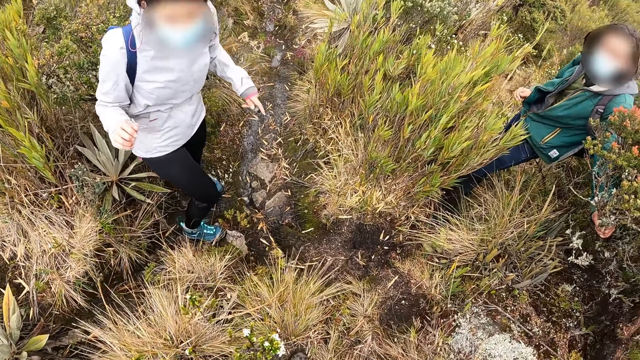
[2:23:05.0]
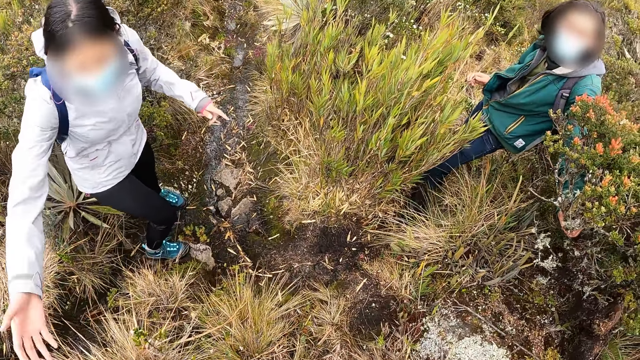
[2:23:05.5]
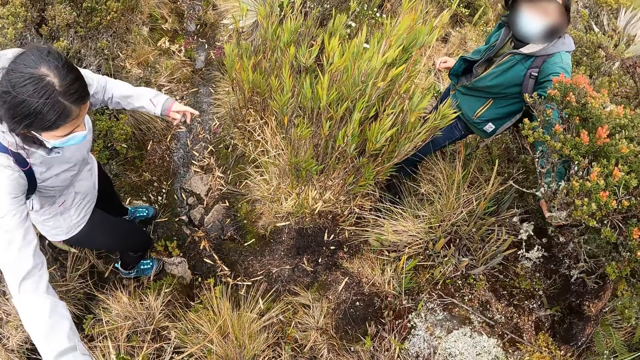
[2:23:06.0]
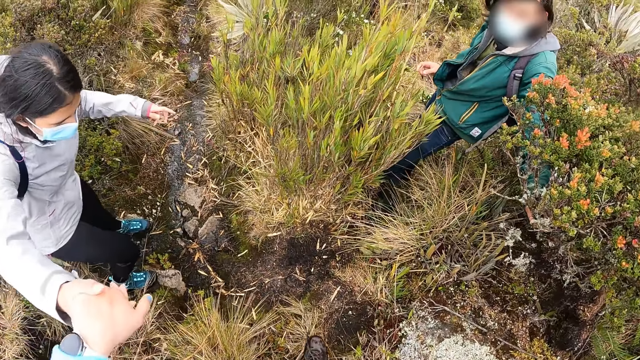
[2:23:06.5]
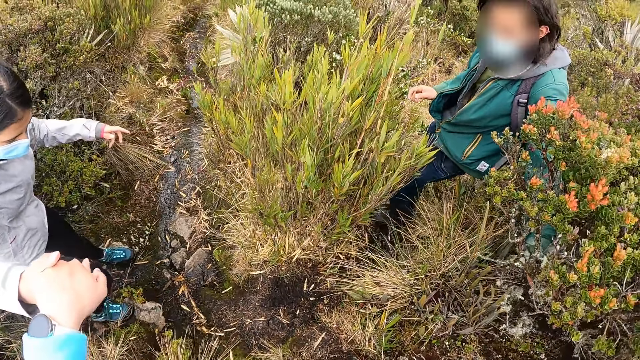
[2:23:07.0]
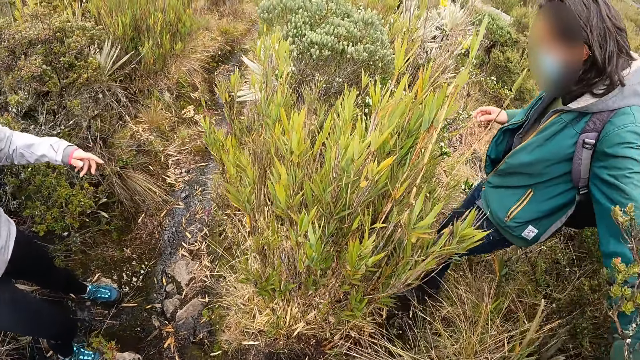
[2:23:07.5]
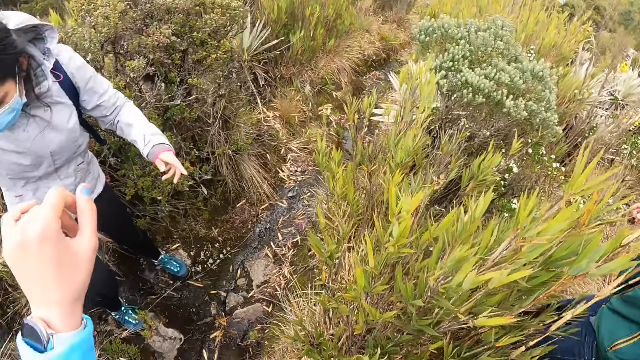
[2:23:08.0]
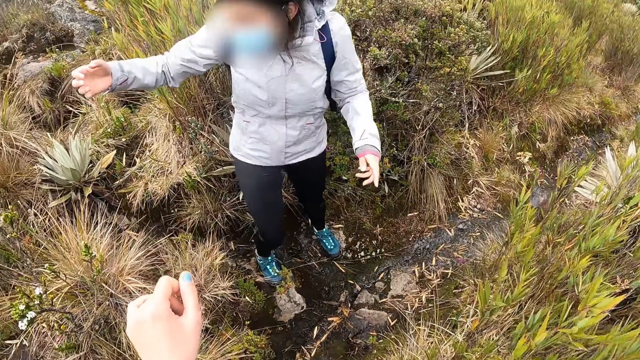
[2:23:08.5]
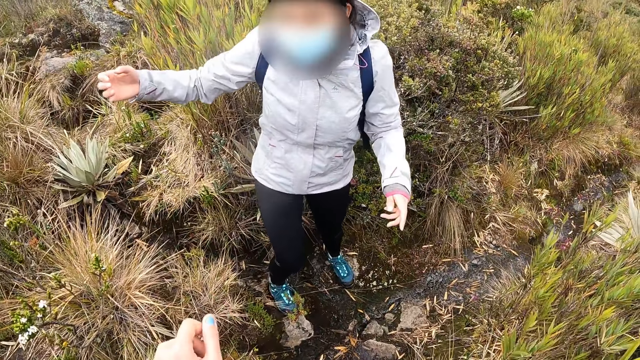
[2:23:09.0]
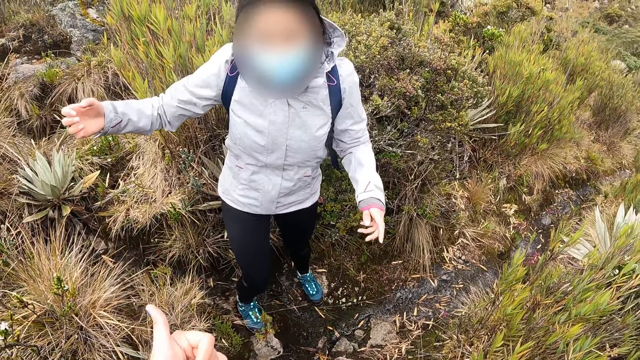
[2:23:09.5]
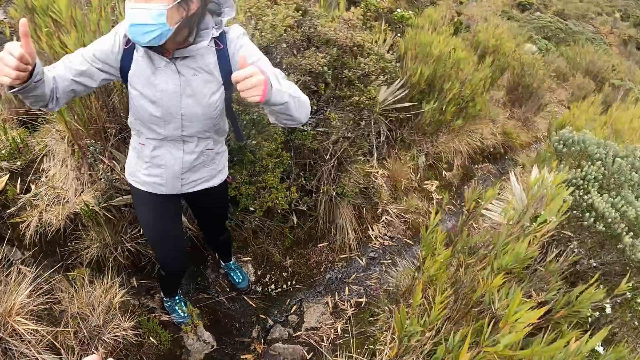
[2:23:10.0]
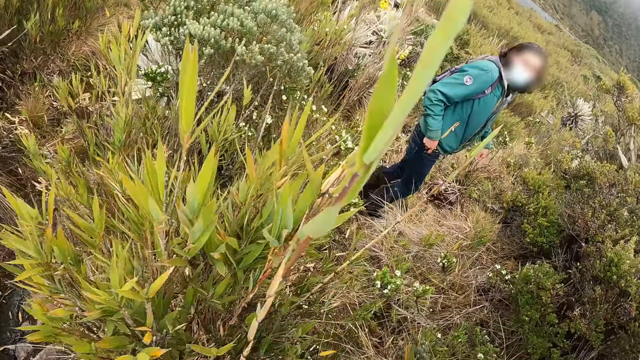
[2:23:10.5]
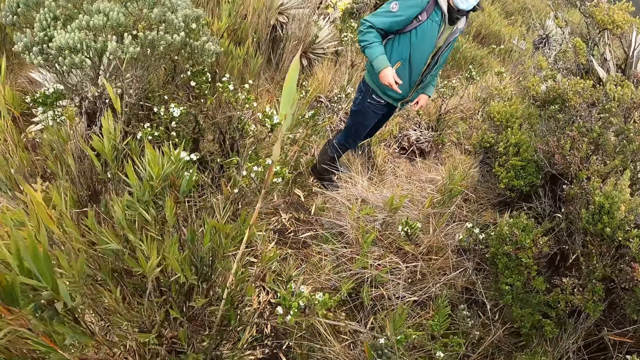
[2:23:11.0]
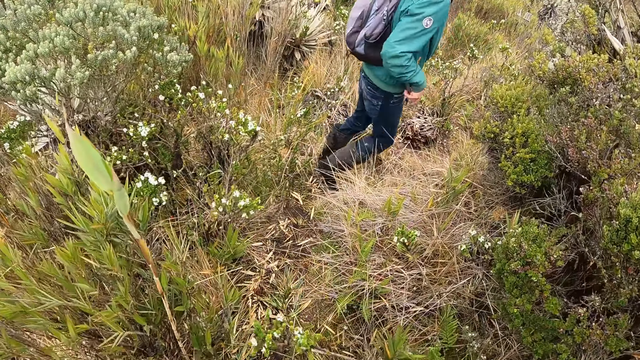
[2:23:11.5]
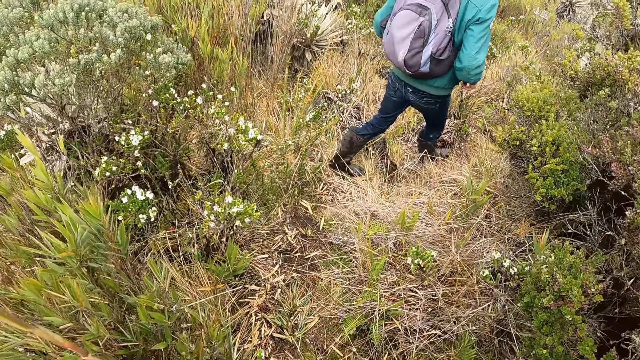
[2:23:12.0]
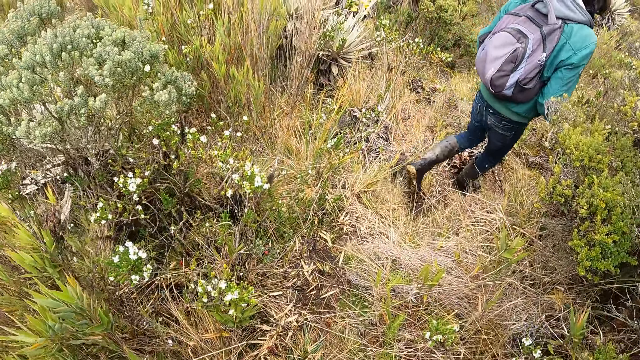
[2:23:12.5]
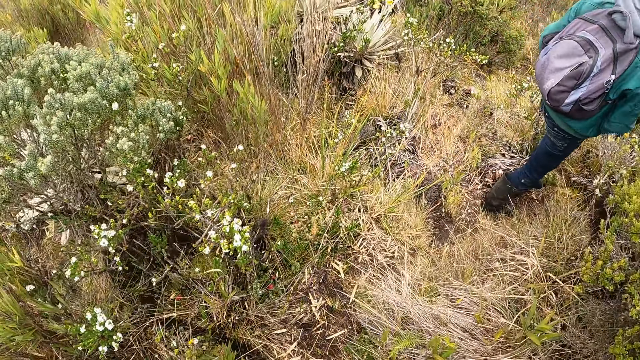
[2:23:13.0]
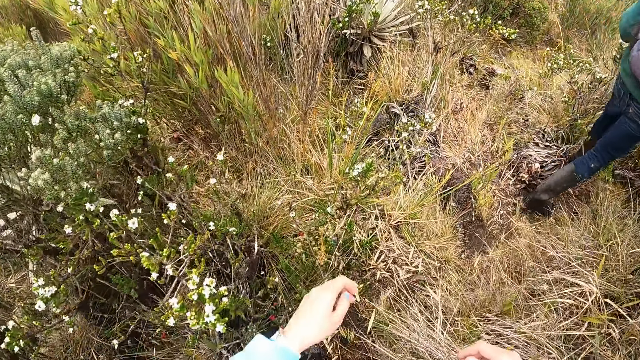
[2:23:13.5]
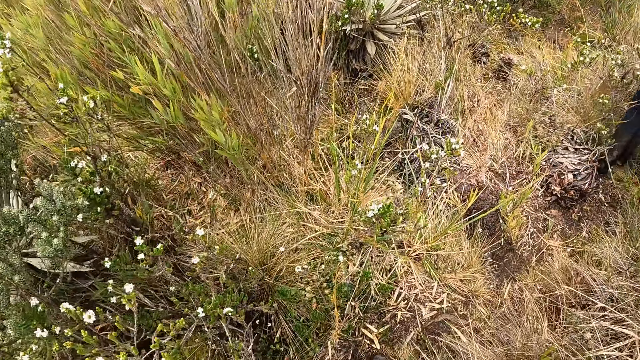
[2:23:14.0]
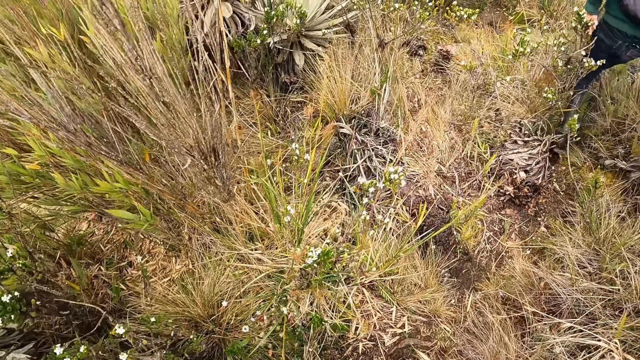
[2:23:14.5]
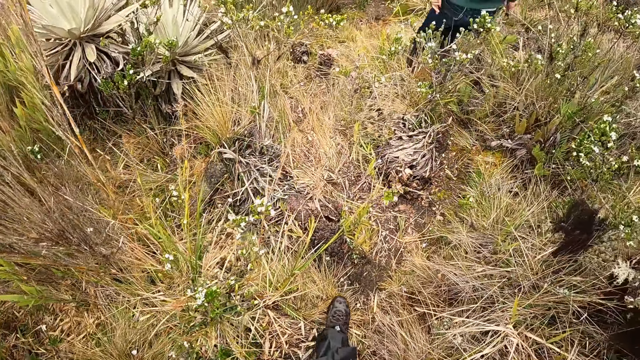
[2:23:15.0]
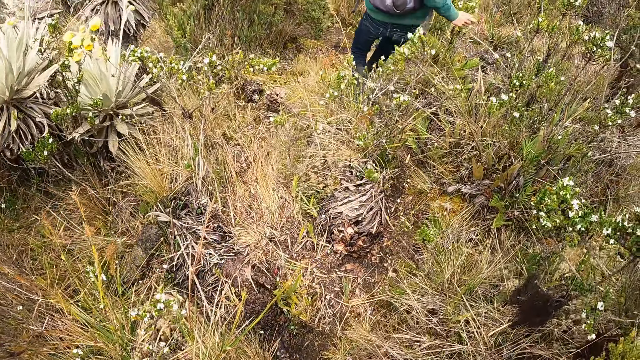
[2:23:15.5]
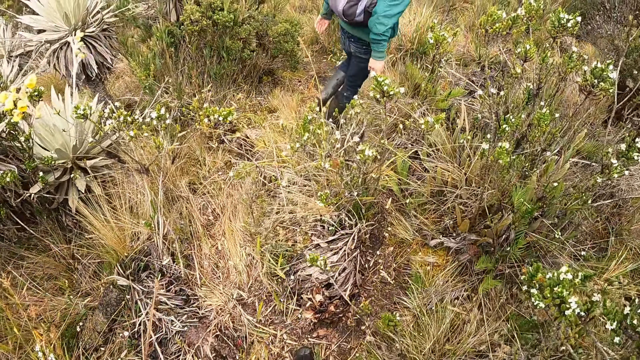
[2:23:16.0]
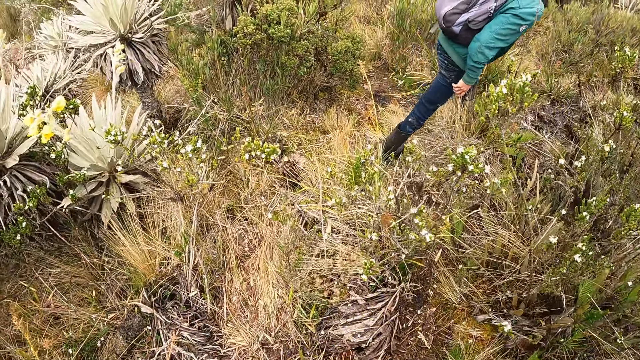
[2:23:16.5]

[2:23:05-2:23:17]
The woman holds the camera wearer with her left hand. The camera wearer jumps over. They look around the field. The woman lifts her hands. The camera wearer looks around the field. They walk on the field.

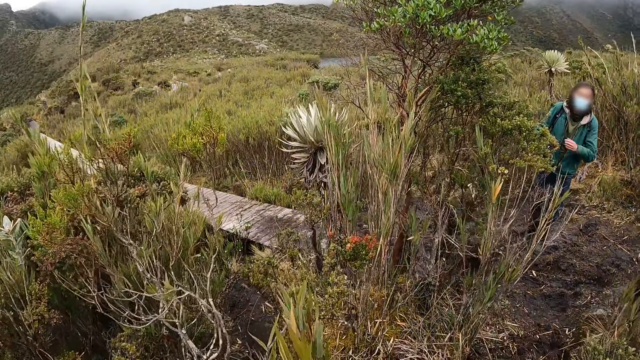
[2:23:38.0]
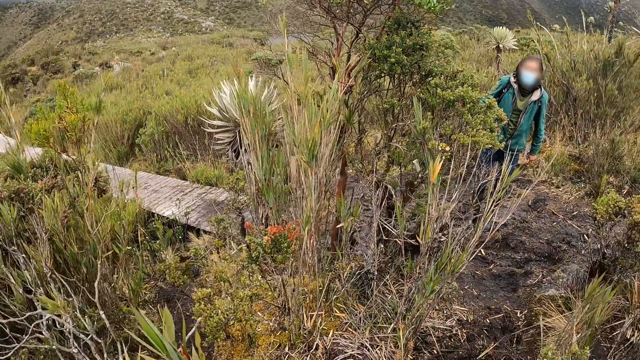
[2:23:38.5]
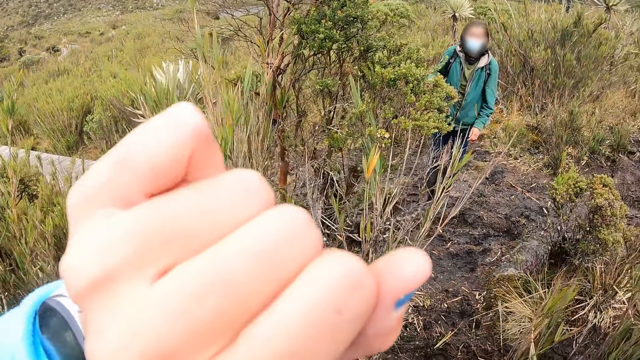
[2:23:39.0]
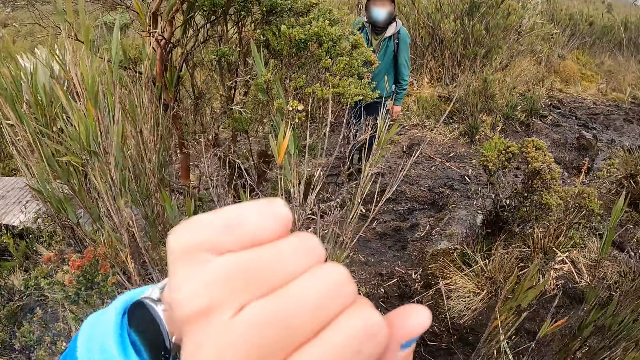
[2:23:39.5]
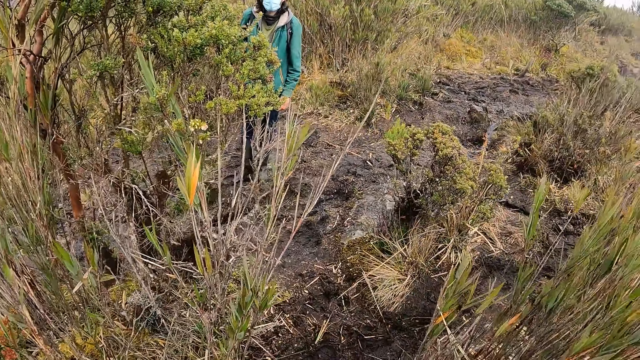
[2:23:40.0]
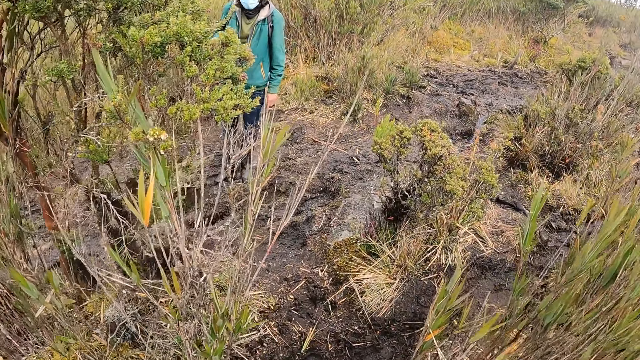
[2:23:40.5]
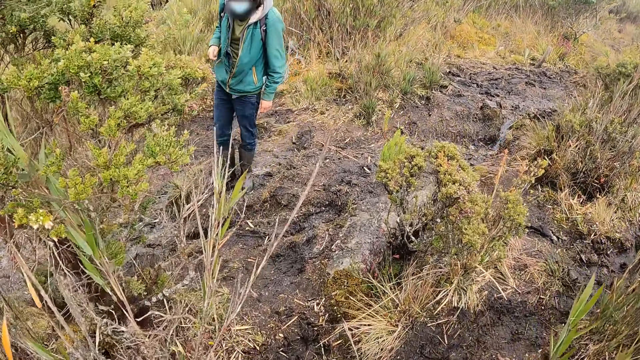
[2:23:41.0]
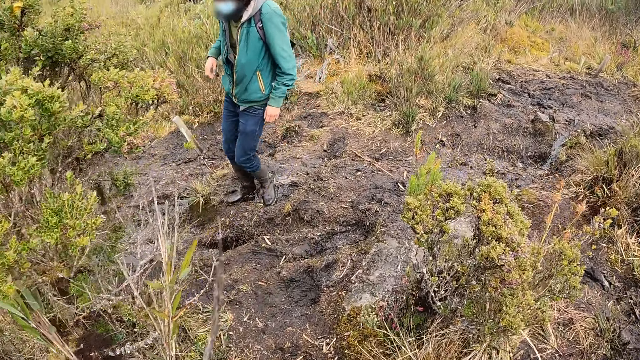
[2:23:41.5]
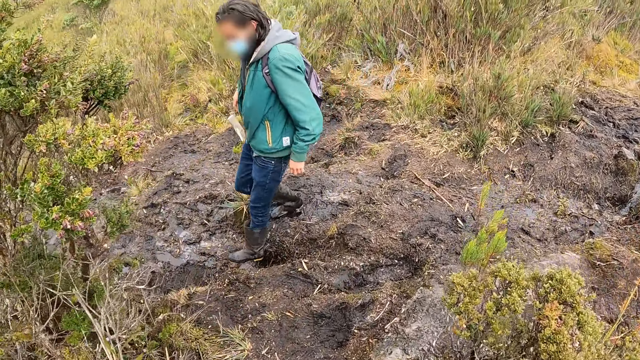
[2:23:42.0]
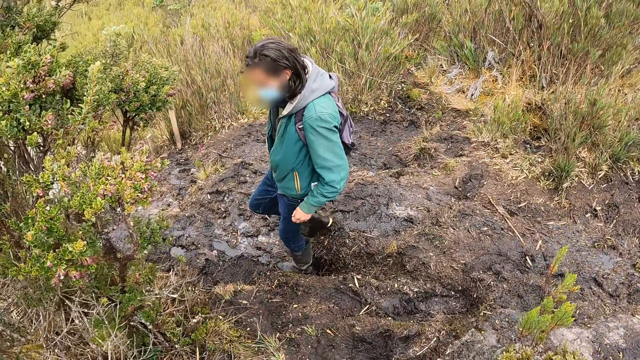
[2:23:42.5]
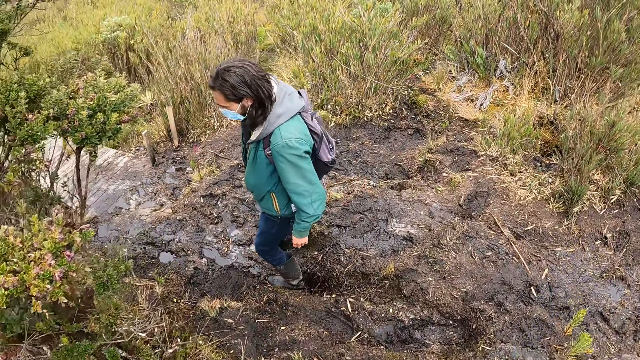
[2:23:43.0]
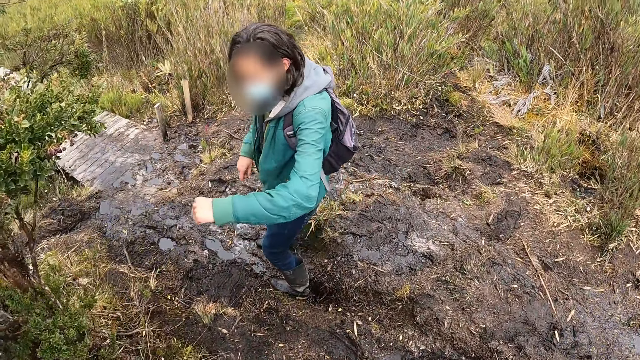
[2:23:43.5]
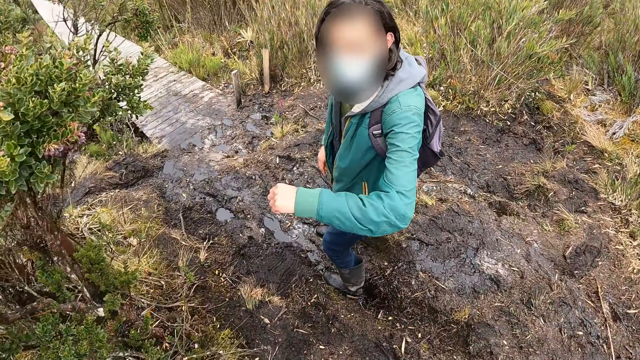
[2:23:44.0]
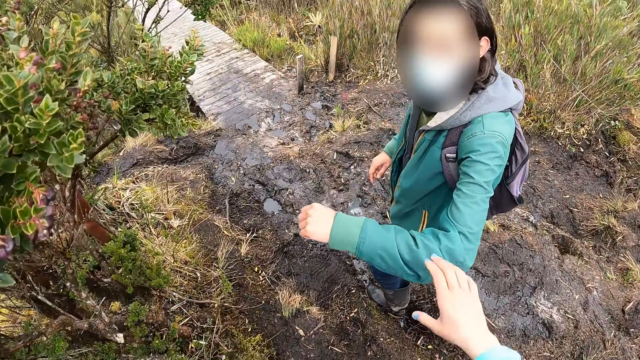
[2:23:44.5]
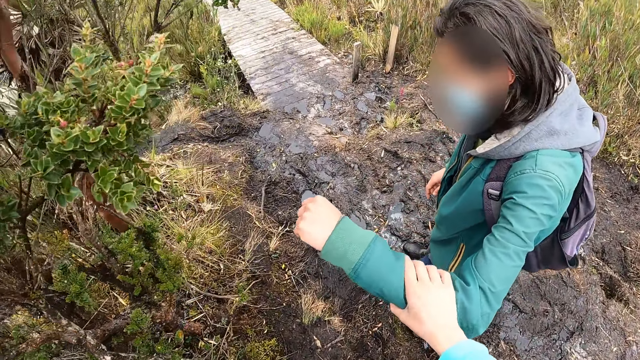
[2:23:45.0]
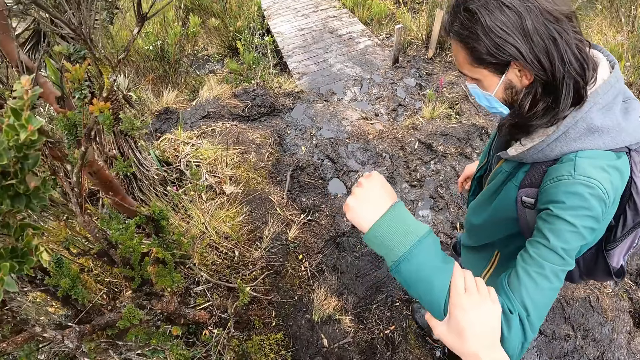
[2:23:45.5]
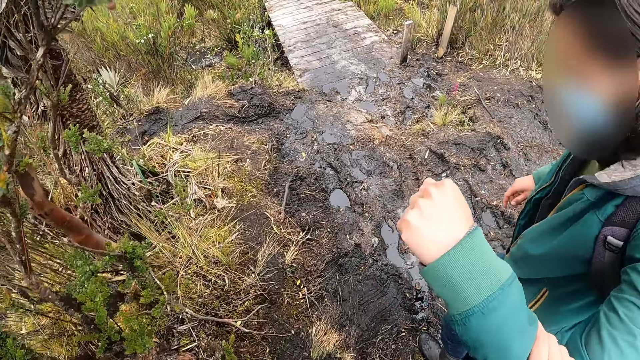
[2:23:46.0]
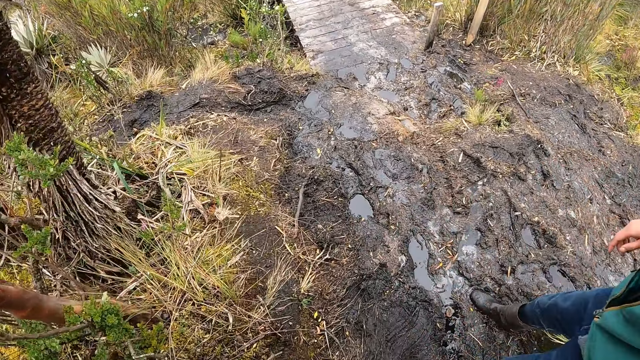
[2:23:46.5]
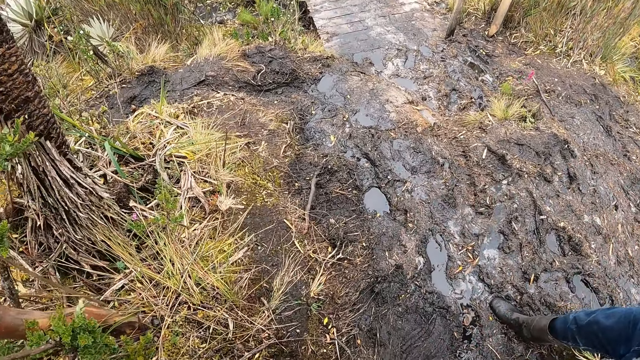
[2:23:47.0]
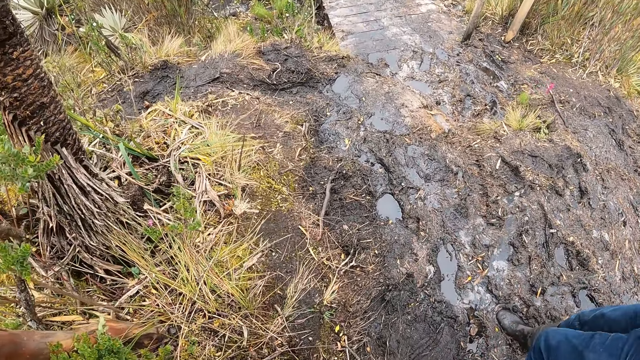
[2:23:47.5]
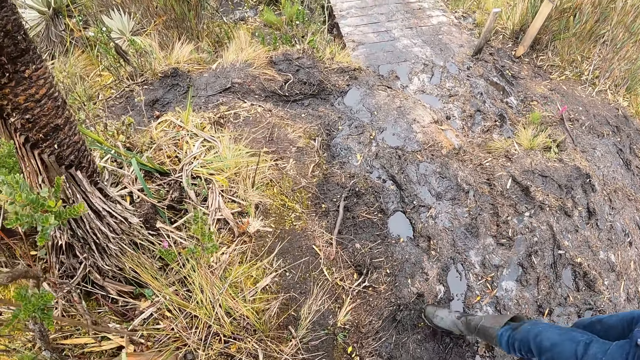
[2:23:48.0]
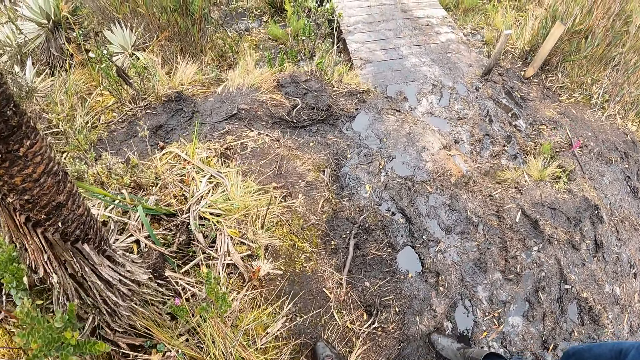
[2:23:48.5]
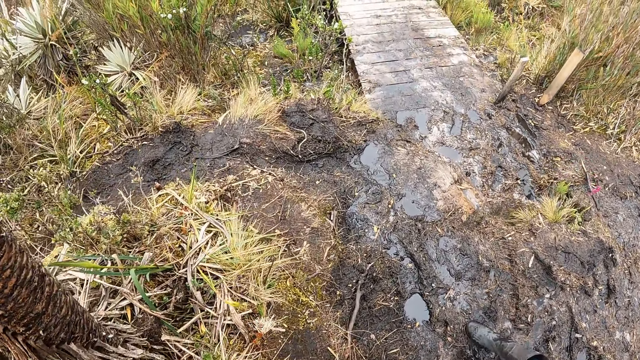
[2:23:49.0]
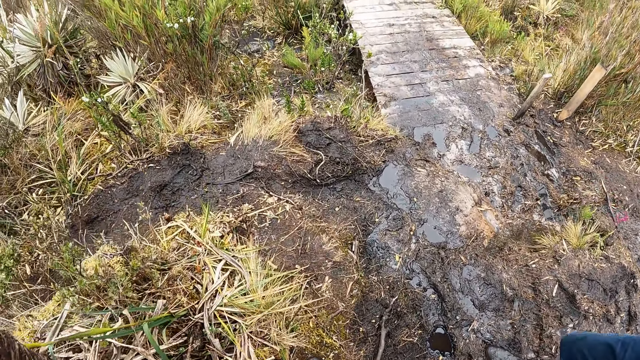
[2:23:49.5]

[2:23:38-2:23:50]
The camera wearer lifts her hand. She walks on the field. A man gestures out with his hand. The camera wearer holds the left hand of the man with her right hand. She touches the hand of the man. She walks on the field.
